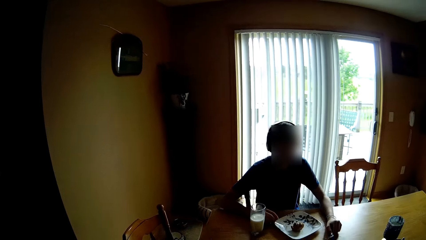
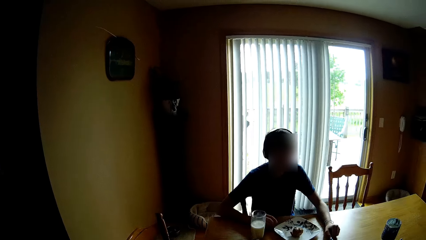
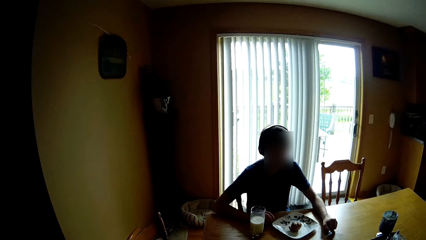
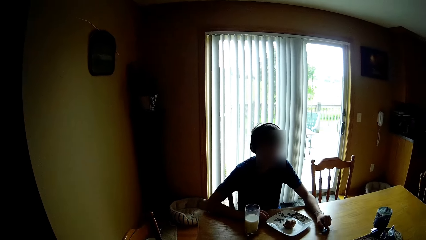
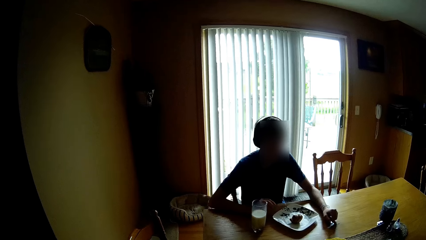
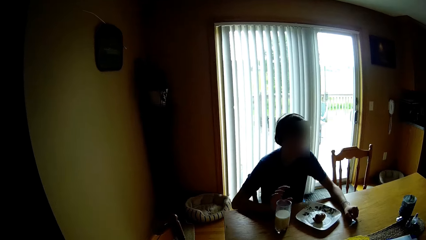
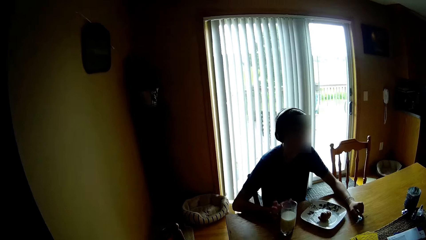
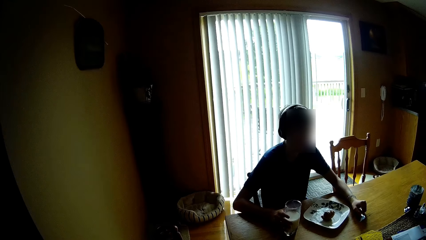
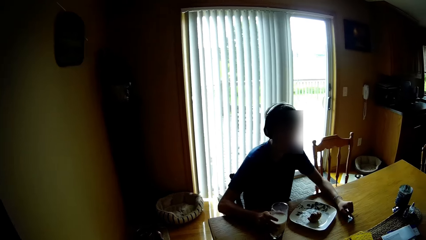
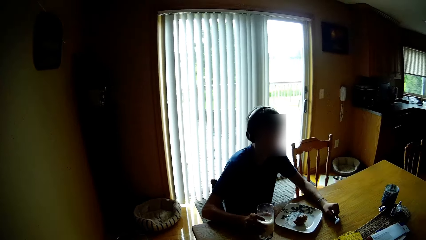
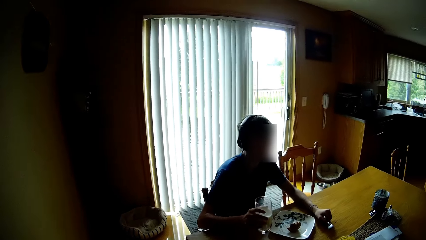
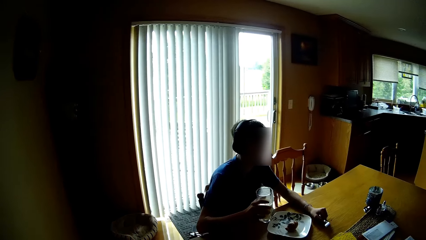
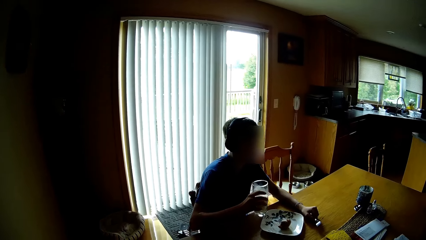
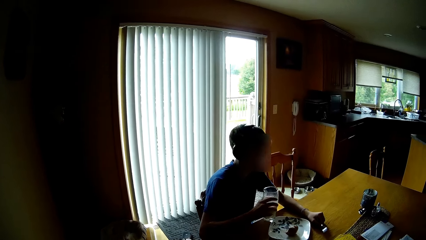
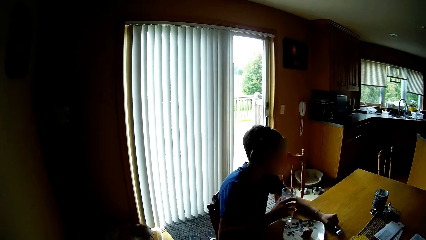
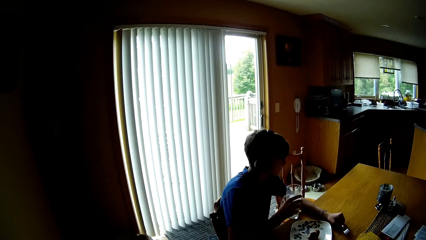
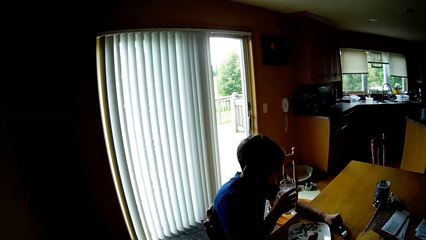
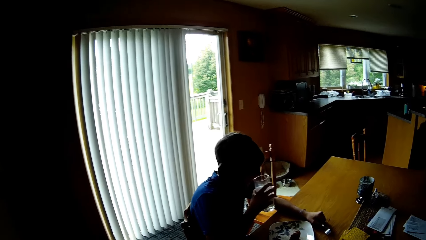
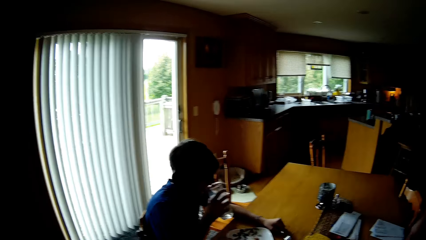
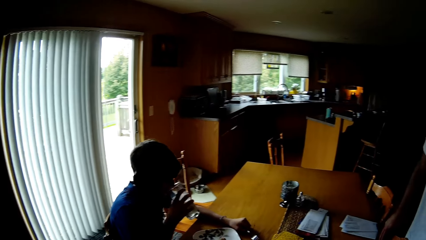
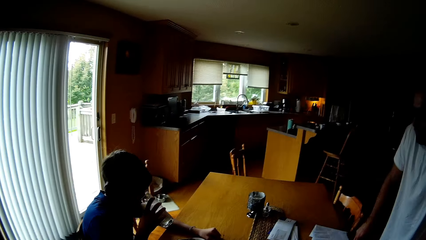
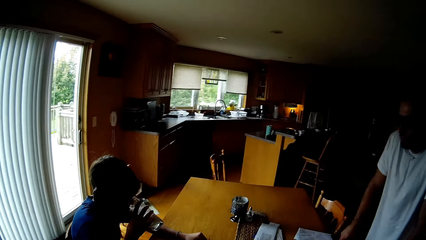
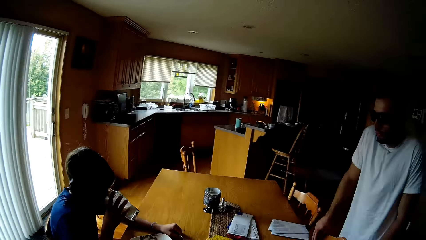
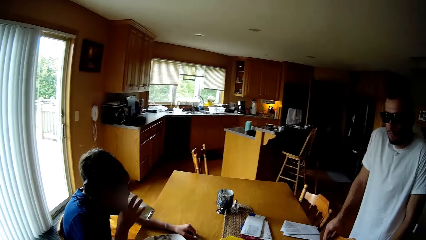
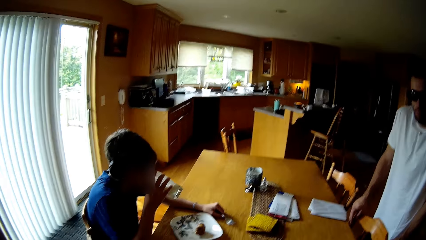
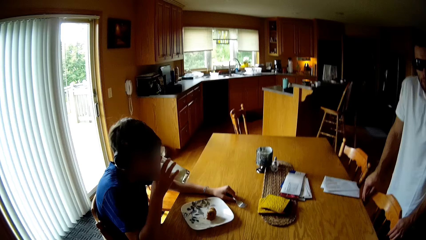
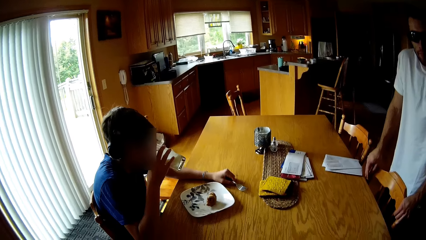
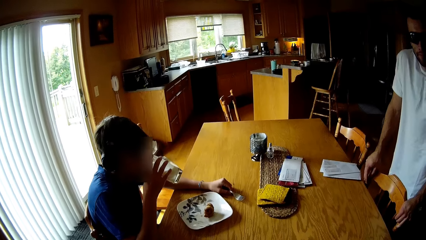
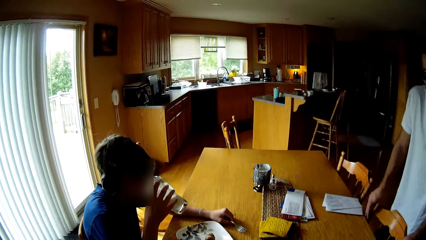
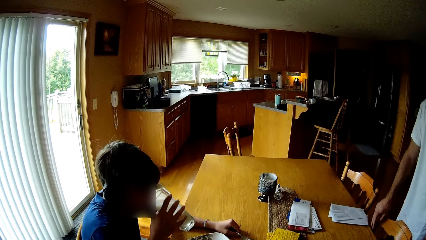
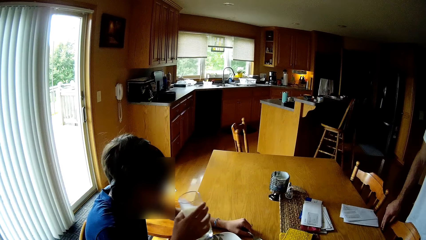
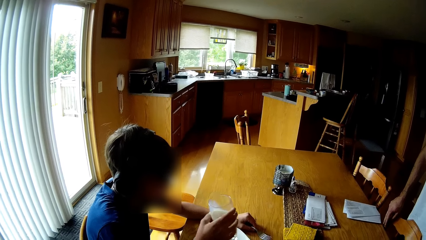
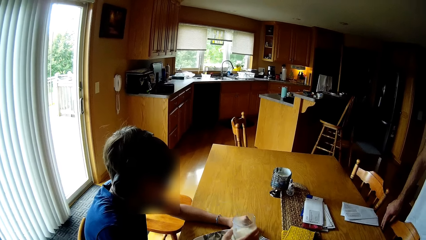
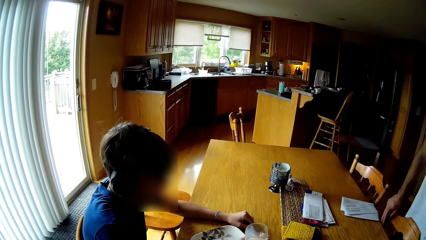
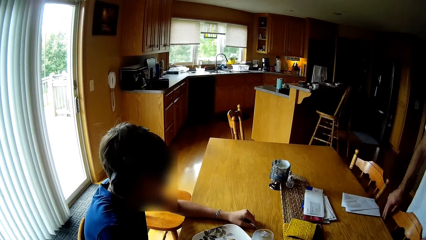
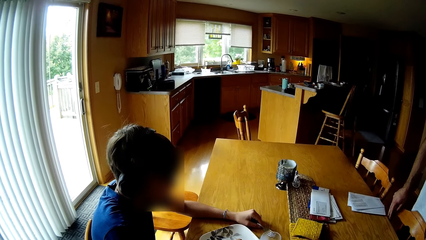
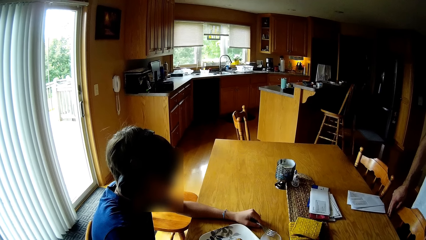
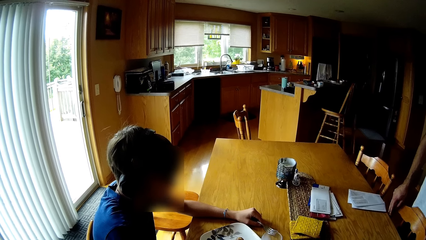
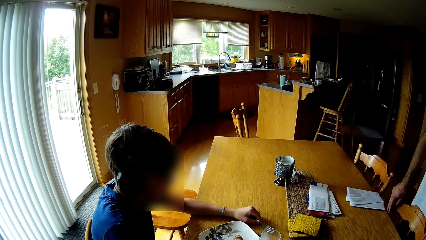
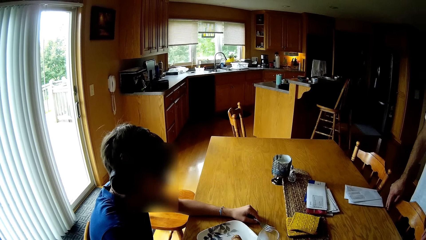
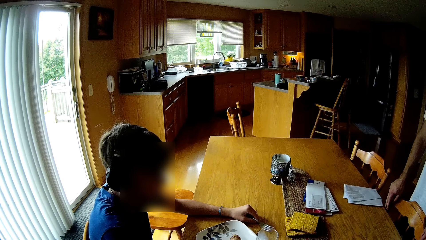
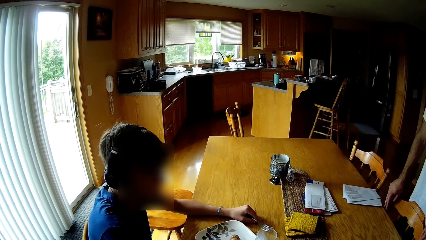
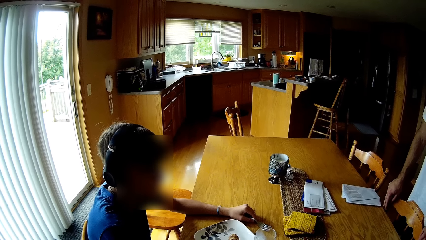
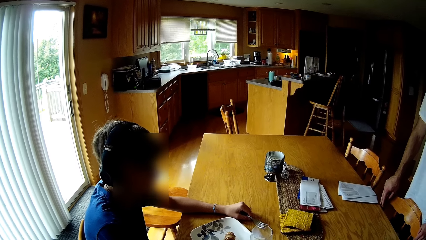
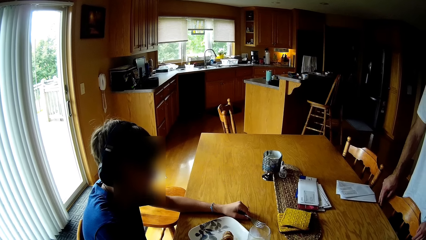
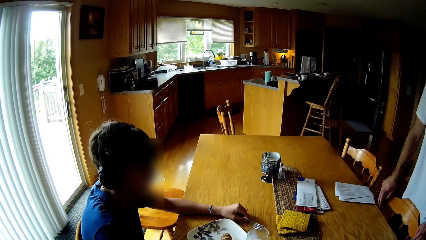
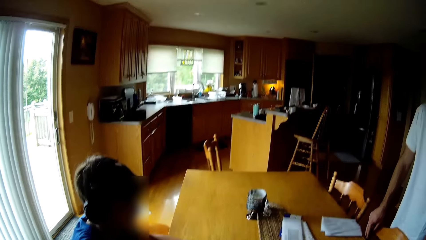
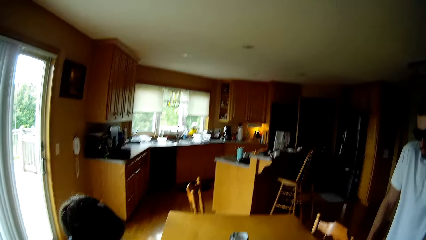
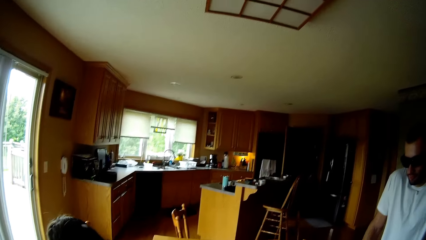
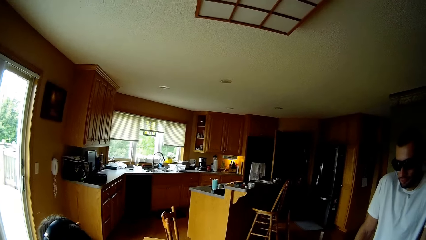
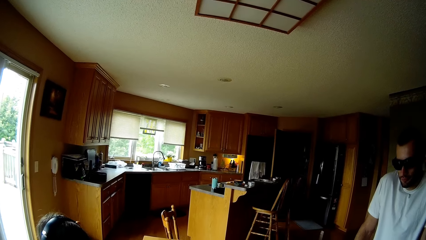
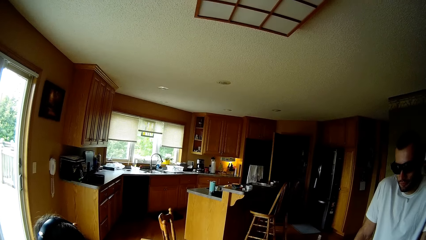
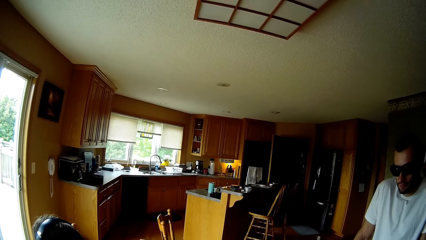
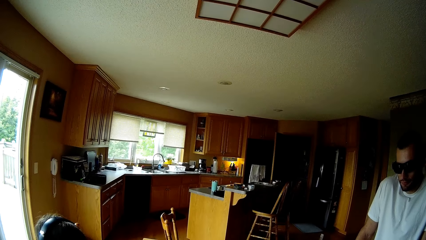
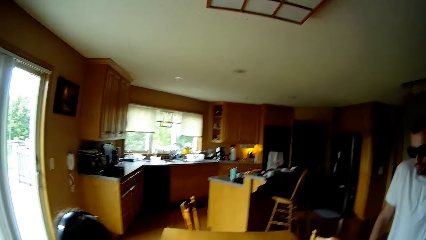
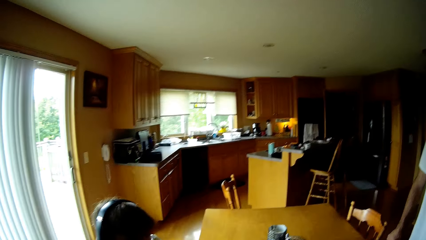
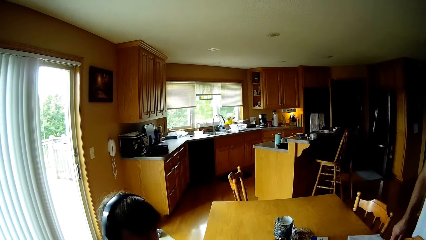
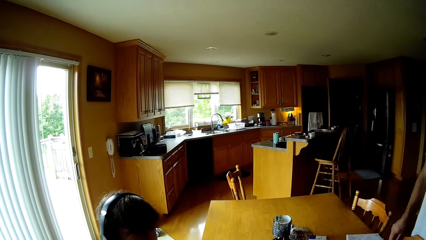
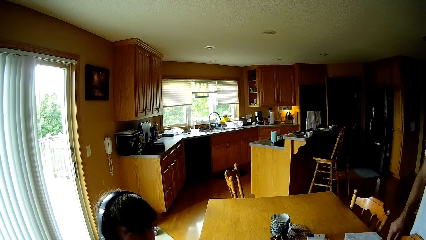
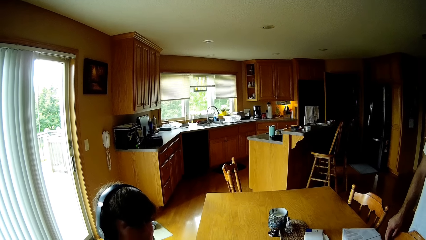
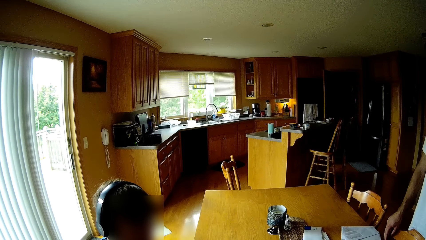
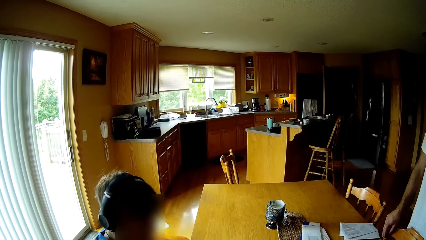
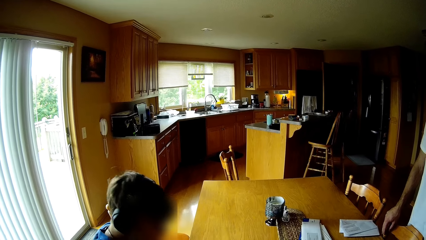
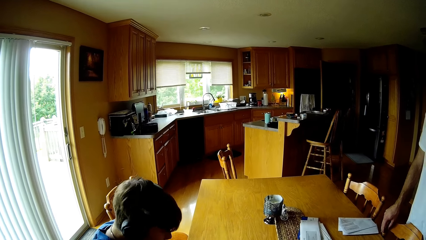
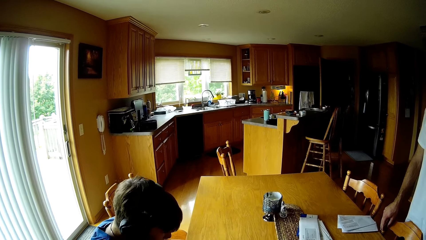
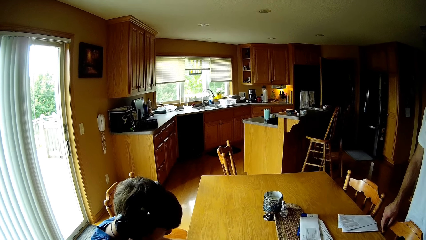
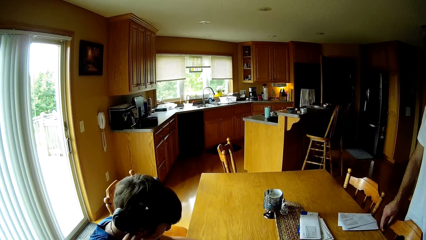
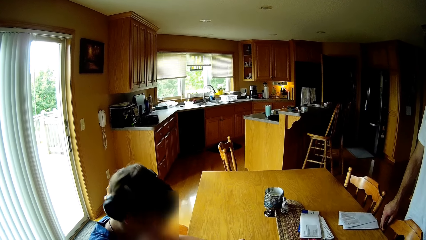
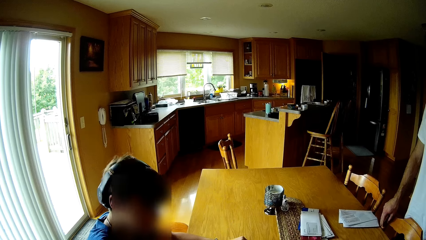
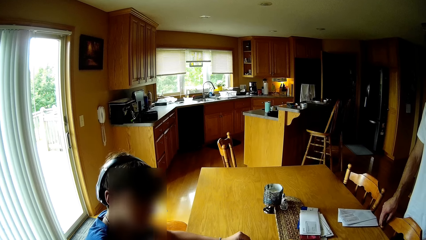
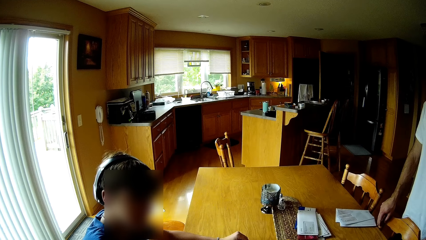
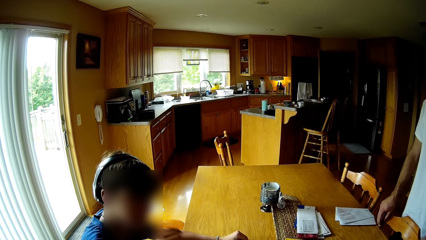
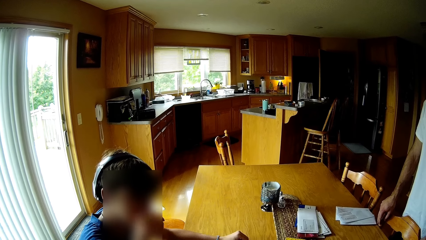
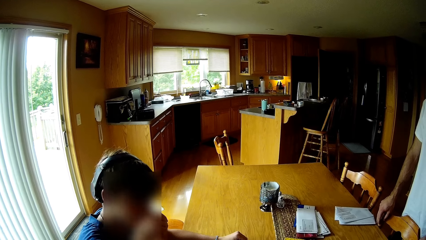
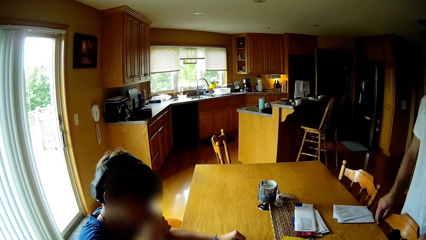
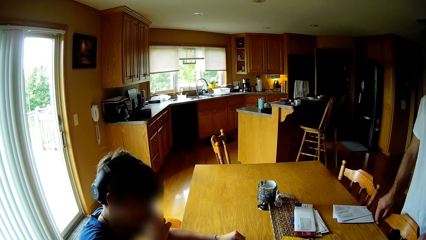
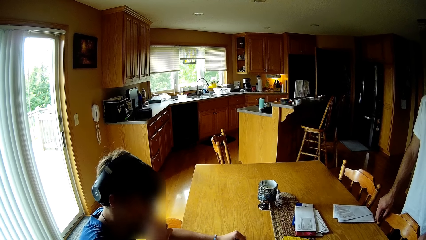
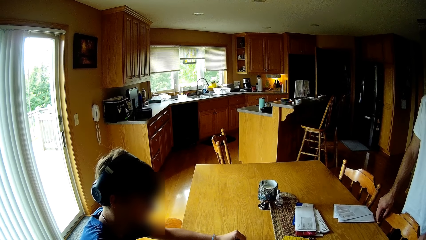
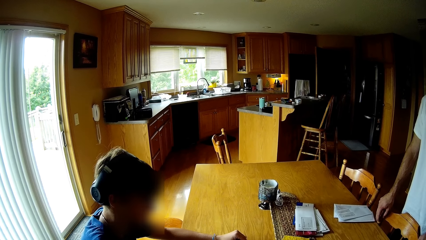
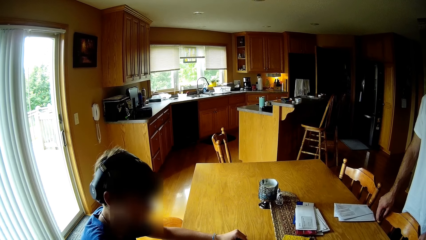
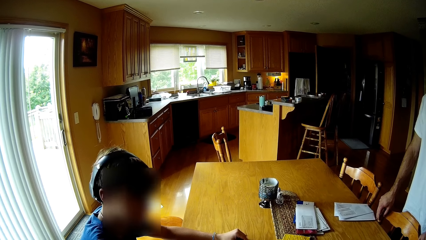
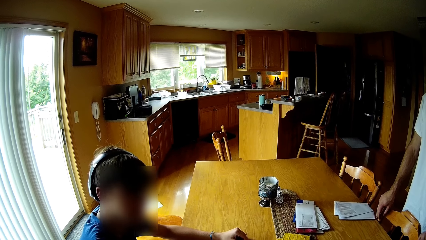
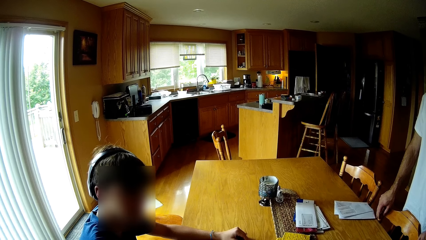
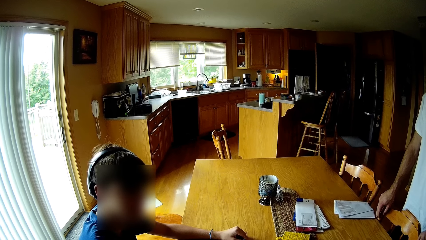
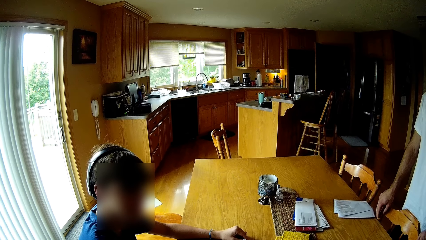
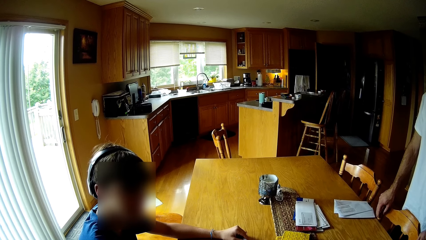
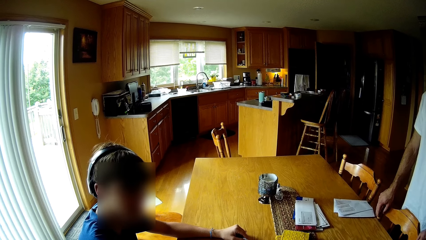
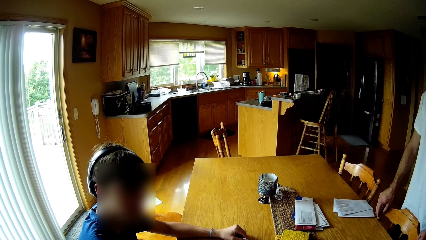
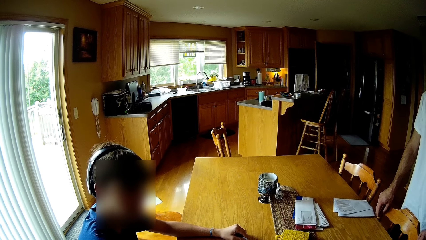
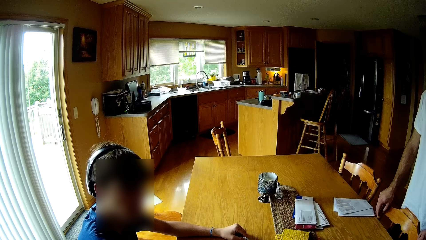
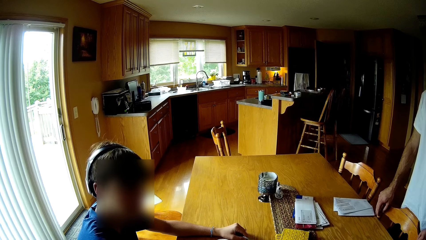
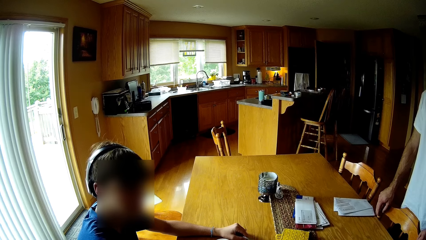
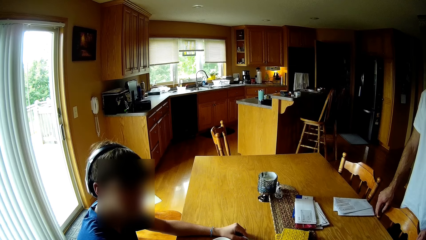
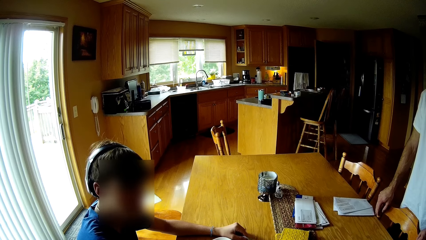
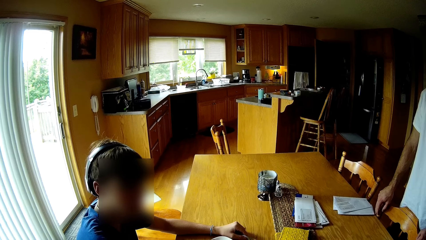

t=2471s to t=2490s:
The camera wearer talks to a person. Another person looks at the camera wearer. The first person puts the glass on the table. The camera wearer stands at the table. They talk to the first person.
